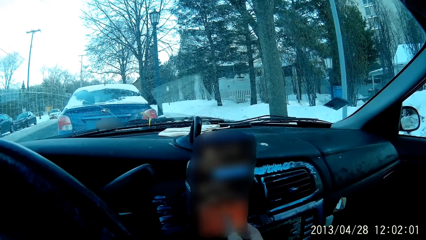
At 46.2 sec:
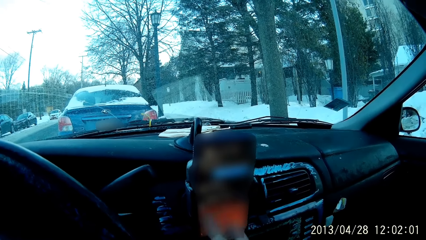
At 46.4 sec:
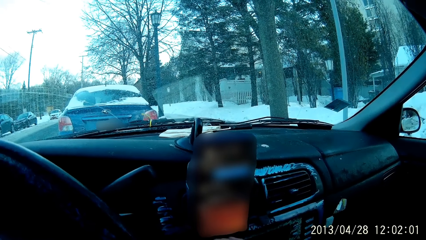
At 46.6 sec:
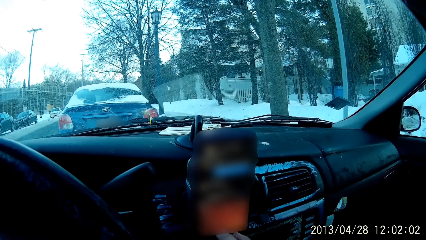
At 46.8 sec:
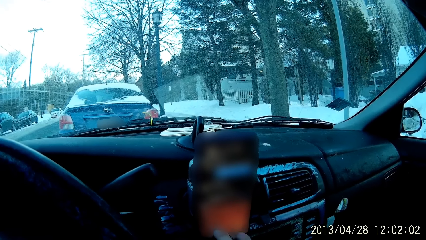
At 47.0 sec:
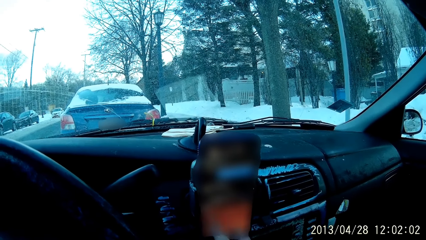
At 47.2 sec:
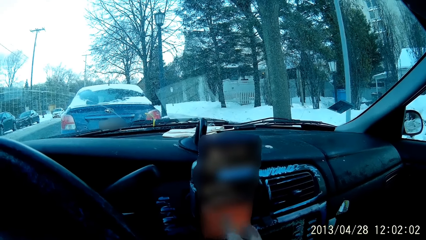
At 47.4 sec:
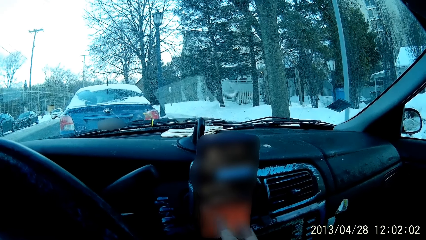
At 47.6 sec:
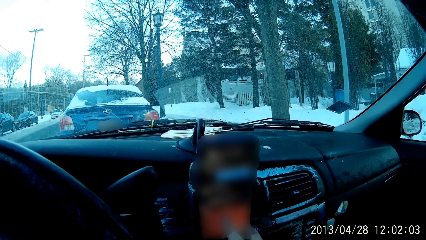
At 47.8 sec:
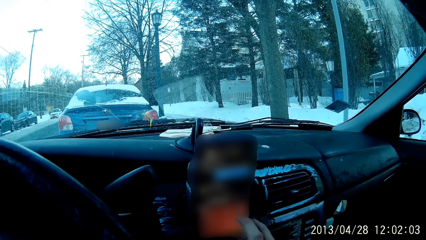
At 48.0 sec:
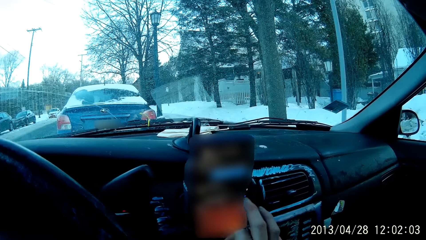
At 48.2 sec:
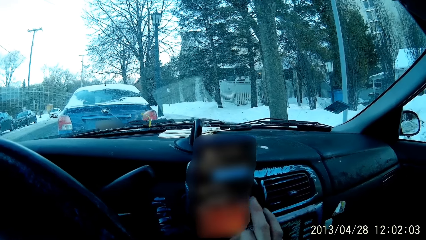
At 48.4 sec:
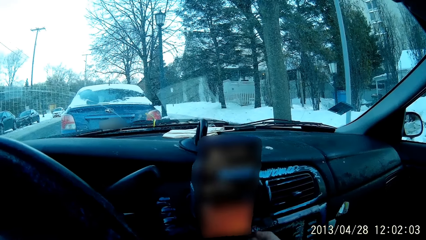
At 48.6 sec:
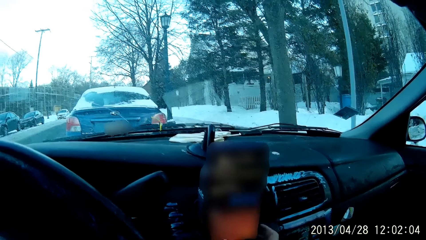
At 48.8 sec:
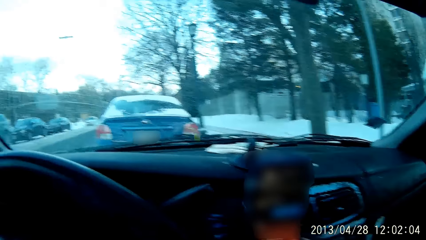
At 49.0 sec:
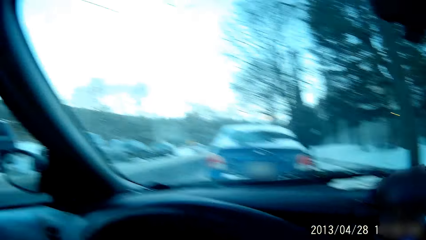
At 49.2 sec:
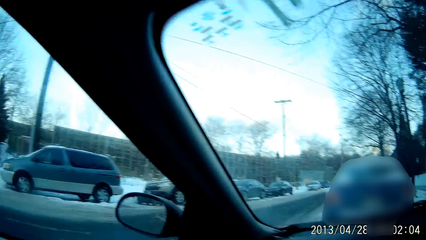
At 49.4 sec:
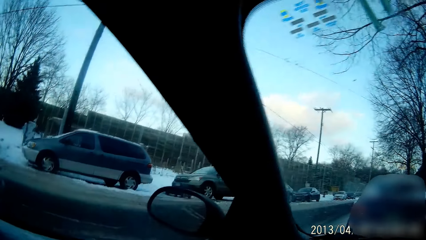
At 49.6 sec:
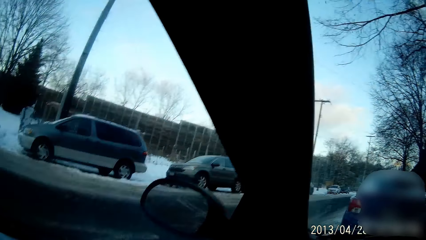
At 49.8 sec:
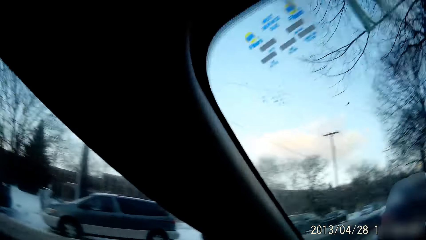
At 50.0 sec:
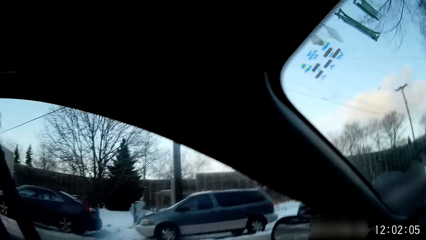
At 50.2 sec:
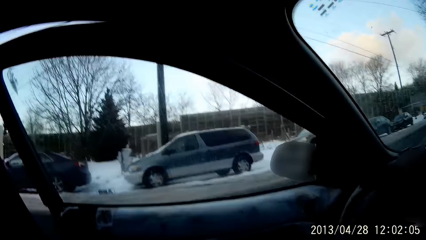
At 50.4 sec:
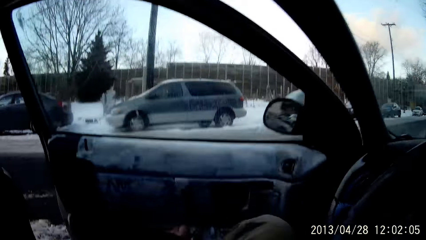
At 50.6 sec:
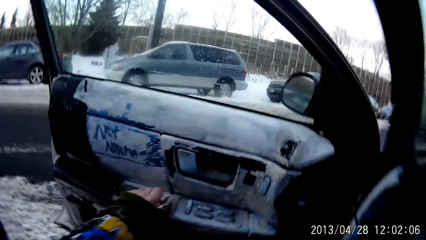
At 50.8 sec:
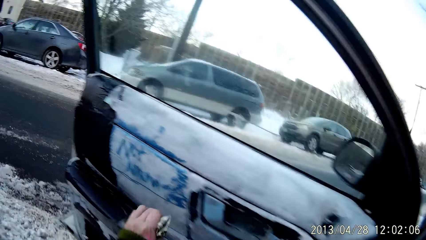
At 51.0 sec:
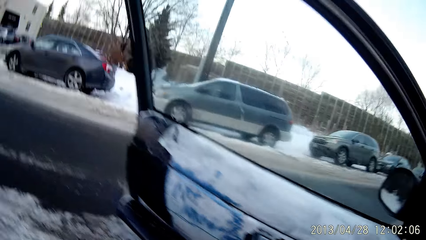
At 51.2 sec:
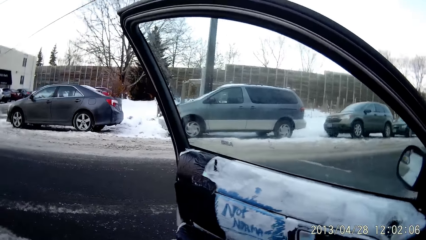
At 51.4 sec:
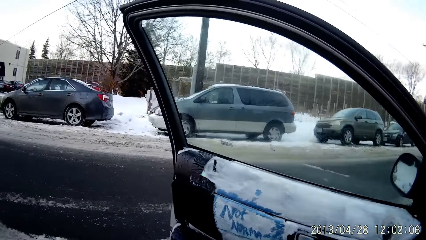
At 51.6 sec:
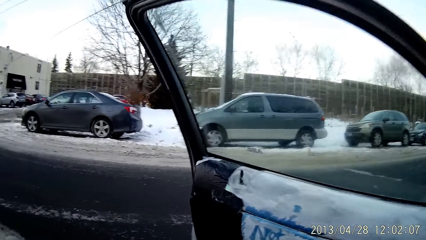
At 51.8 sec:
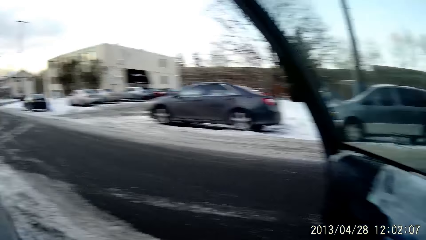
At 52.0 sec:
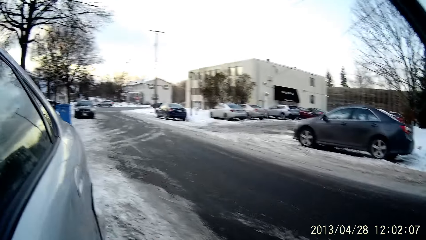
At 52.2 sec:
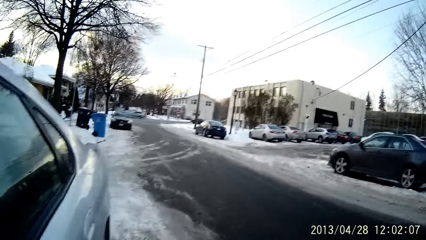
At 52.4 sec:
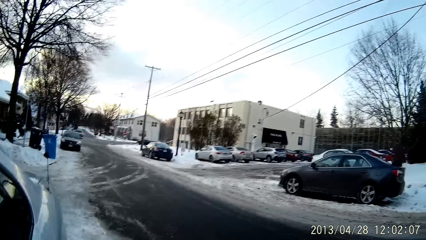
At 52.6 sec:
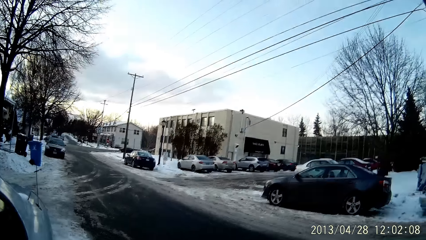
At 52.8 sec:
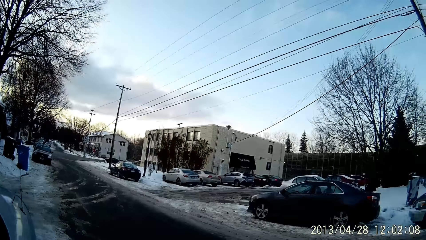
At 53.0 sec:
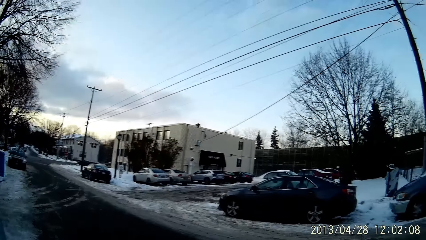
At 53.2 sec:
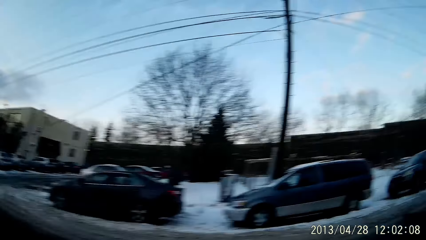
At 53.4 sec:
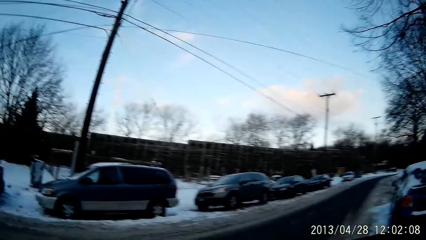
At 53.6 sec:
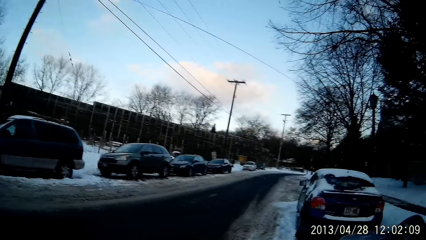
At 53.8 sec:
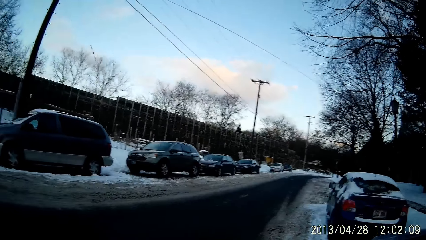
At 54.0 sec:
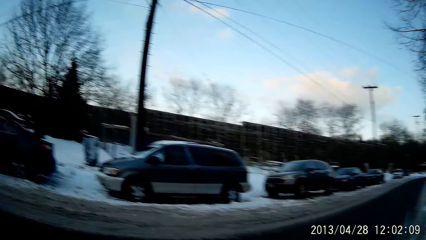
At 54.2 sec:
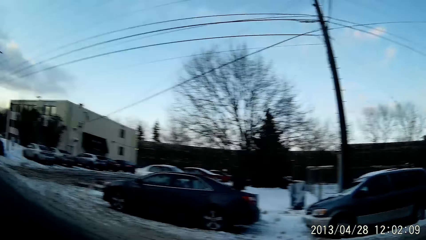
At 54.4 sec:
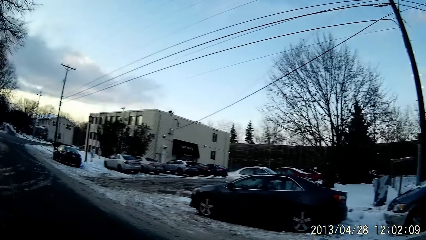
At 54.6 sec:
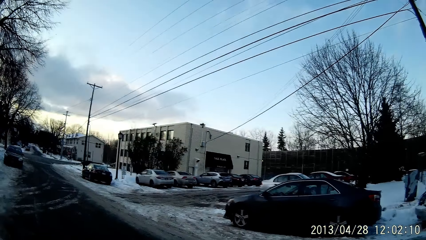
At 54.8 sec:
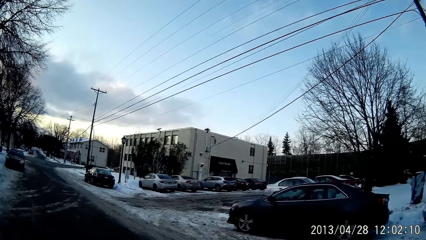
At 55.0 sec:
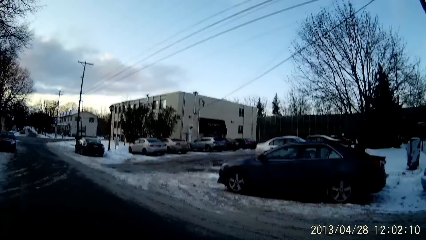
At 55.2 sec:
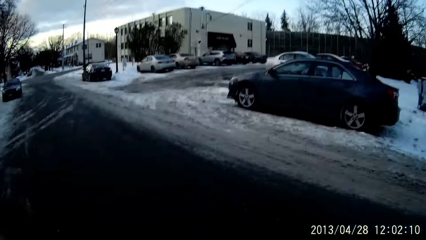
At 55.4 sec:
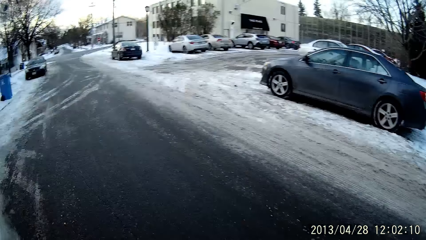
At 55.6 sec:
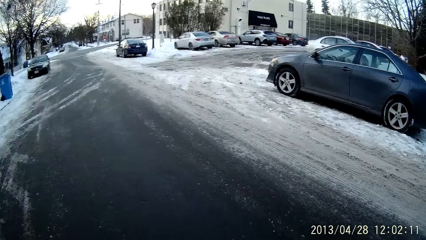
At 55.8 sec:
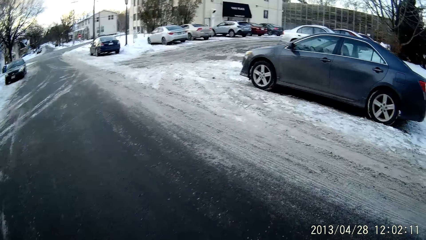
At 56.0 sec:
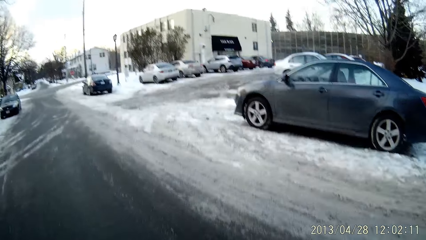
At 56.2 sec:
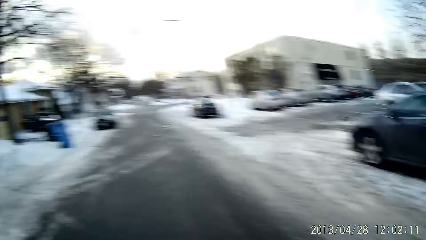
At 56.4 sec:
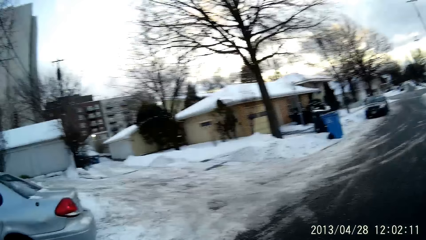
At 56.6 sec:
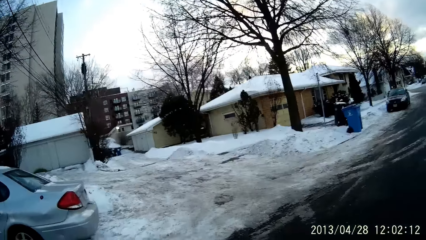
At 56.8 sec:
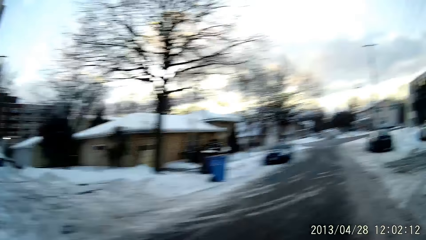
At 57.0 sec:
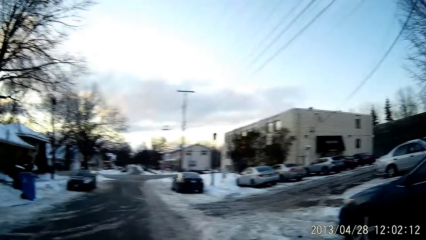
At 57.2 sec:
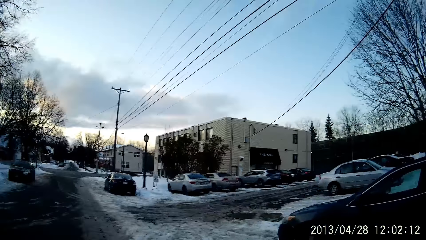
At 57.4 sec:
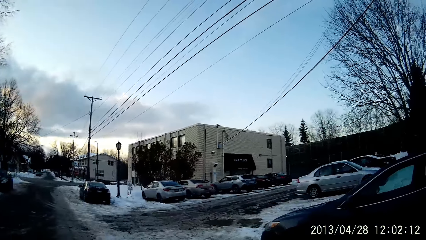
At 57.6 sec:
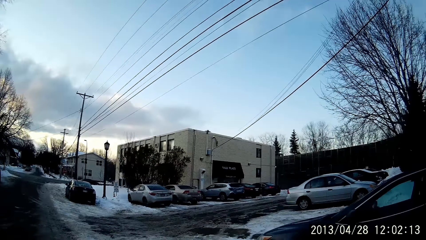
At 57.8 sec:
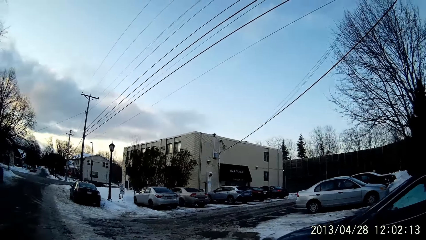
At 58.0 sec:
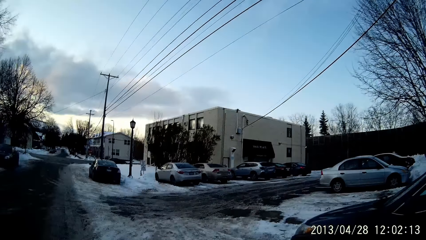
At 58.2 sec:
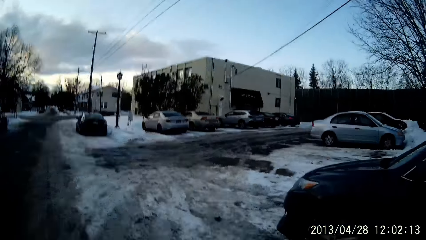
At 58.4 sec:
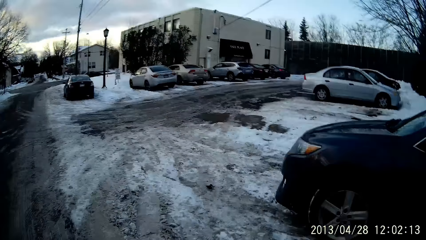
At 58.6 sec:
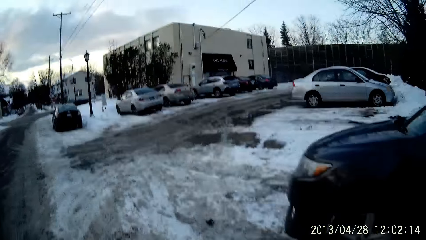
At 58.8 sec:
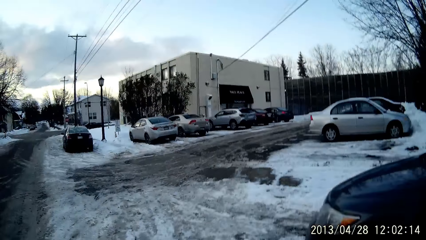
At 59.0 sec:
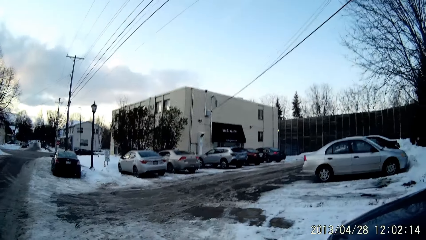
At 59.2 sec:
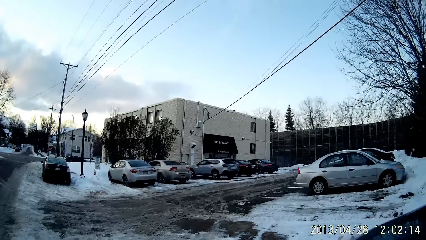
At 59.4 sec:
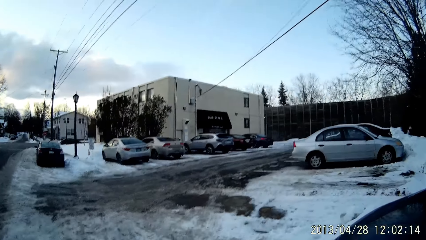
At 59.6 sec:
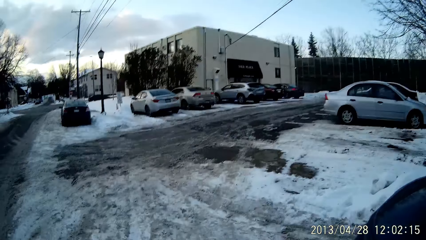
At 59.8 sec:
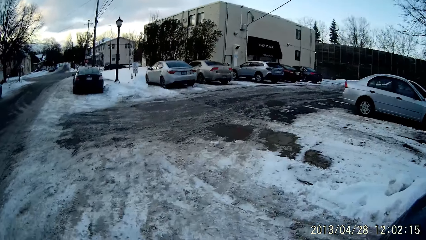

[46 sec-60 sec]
The camera wearer opens a car door with the left hand. They come out from the vehicle. They walk outside in the compound along the building.

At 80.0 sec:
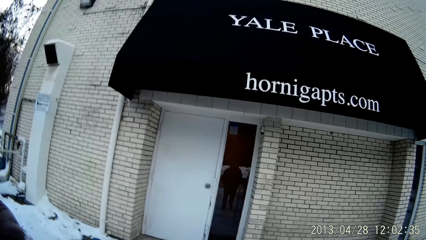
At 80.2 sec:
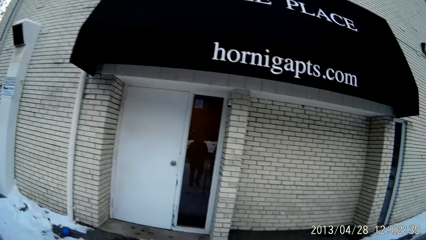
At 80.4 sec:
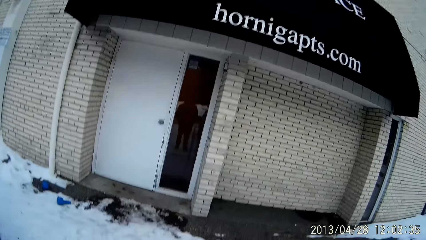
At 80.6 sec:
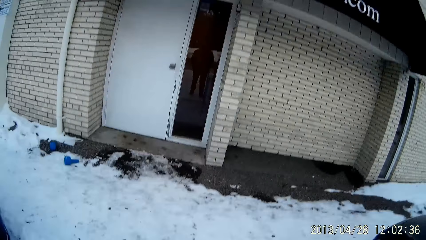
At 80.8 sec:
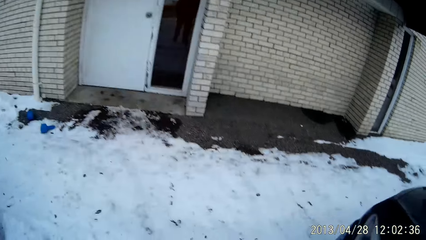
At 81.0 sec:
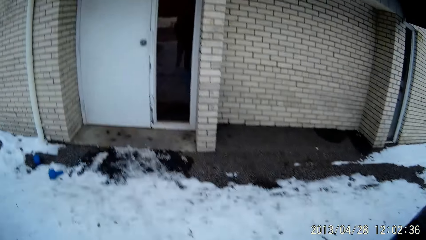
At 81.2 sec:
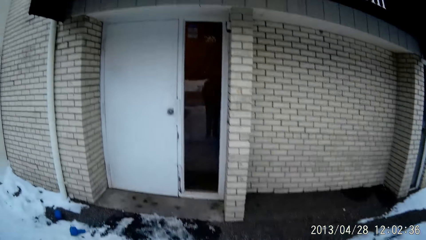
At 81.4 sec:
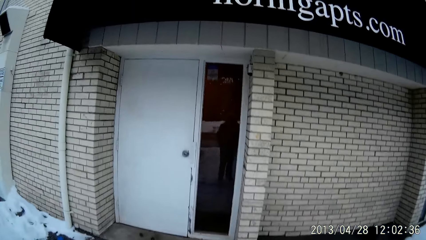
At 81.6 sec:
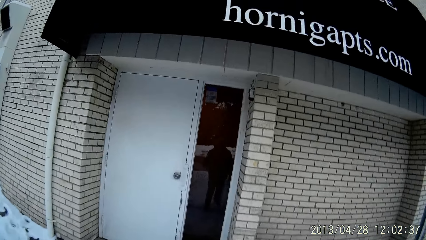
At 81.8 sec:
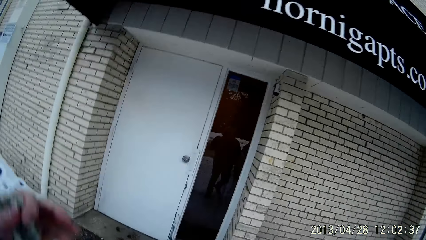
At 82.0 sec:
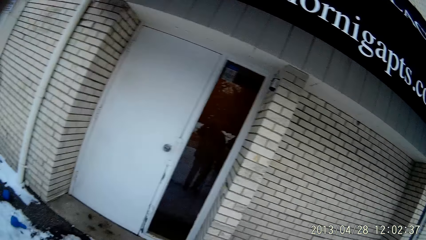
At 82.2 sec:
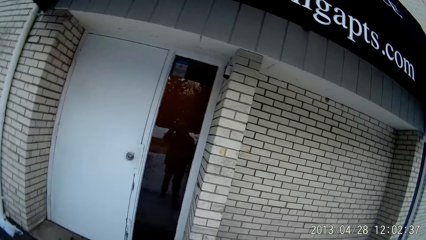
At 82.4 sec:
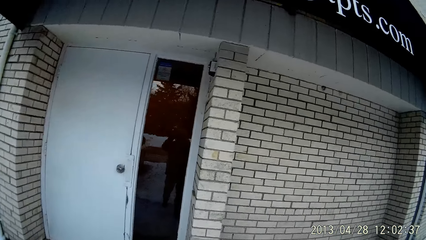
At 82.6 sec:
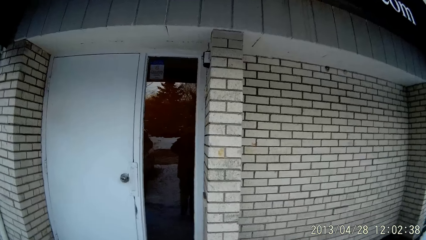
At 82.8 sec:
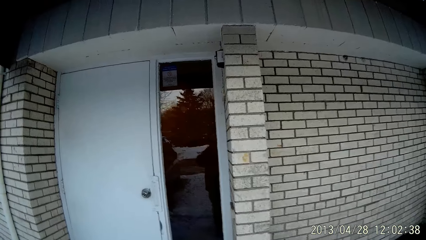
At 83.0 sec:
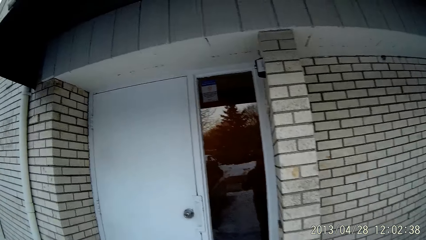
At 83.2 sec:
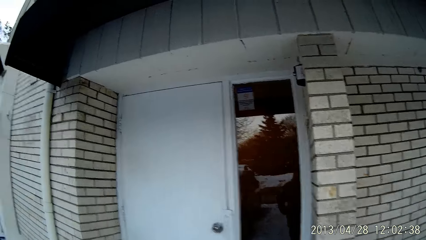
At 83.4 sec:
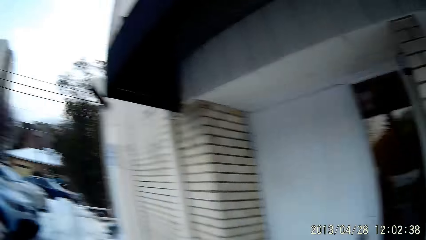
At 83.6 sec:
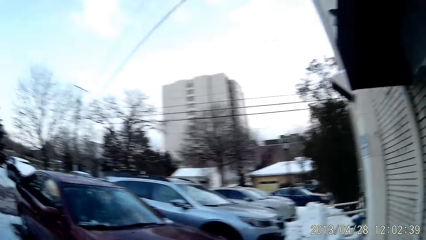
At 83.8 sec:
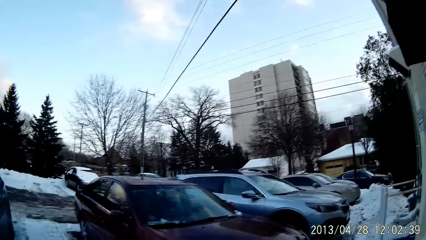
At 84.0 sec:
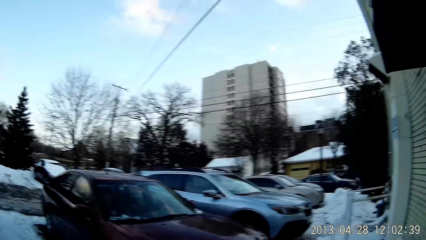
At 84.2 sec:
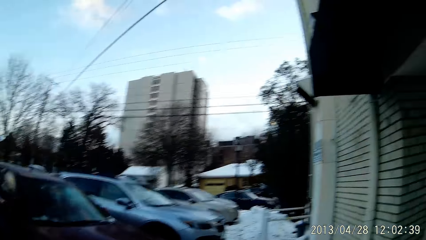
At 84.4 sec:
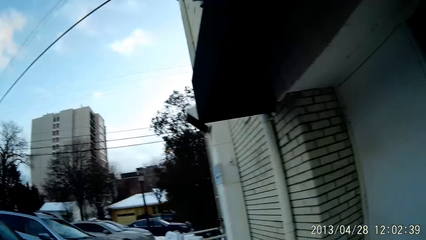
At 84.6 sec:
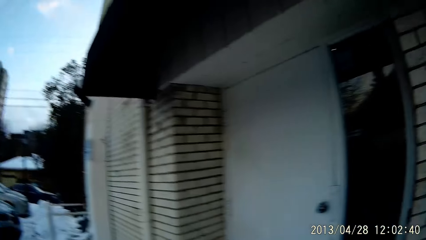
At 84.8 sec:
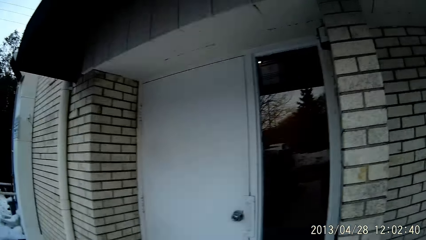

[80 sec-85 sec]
The camera wearer moves a left hand. They stand at the door.
